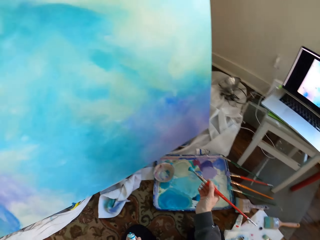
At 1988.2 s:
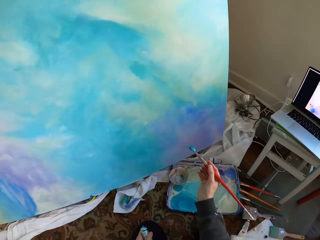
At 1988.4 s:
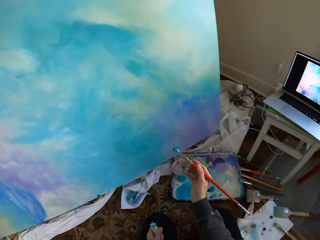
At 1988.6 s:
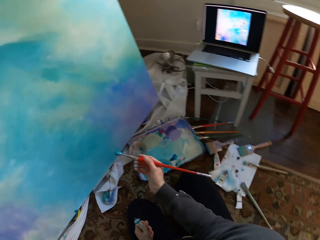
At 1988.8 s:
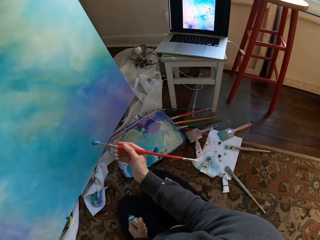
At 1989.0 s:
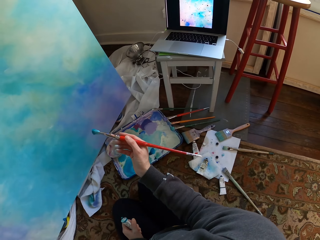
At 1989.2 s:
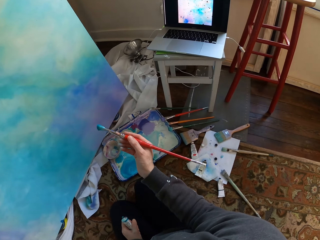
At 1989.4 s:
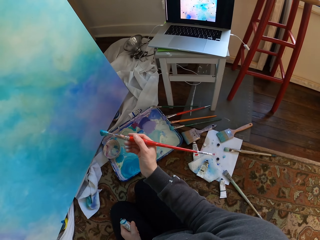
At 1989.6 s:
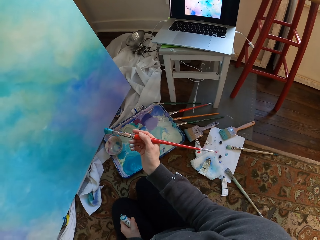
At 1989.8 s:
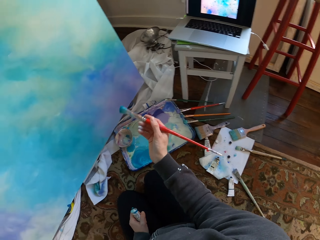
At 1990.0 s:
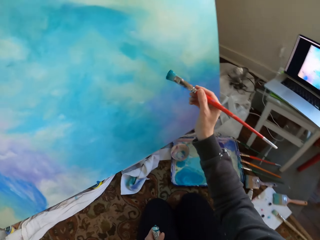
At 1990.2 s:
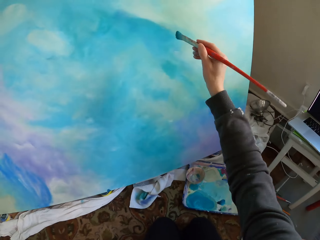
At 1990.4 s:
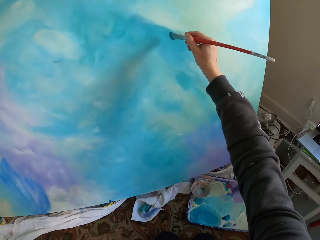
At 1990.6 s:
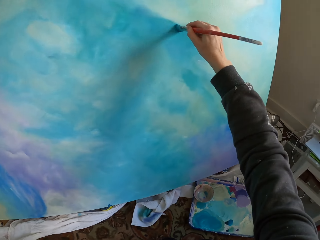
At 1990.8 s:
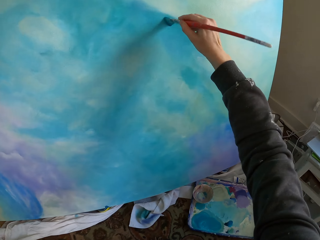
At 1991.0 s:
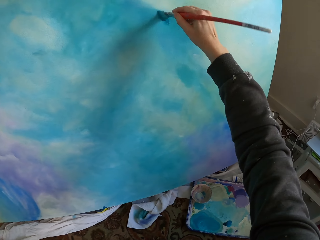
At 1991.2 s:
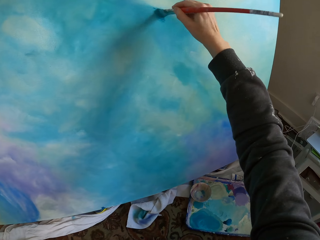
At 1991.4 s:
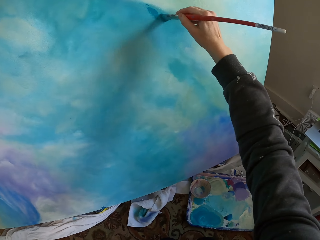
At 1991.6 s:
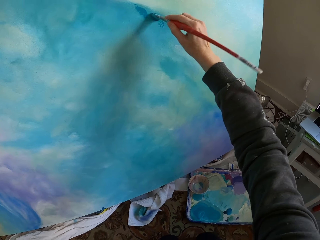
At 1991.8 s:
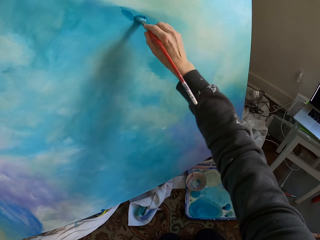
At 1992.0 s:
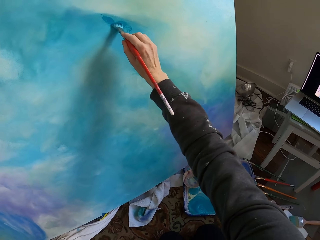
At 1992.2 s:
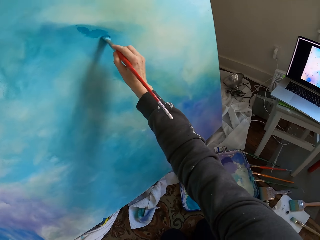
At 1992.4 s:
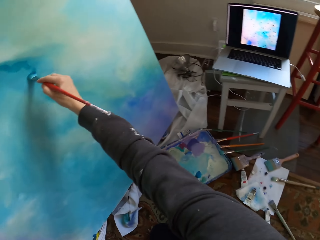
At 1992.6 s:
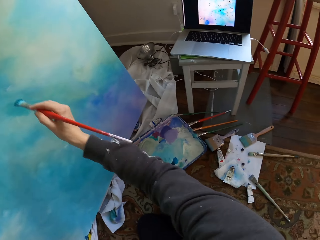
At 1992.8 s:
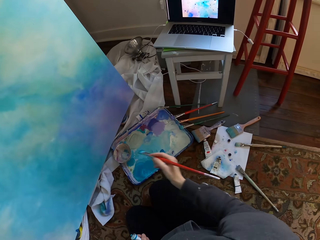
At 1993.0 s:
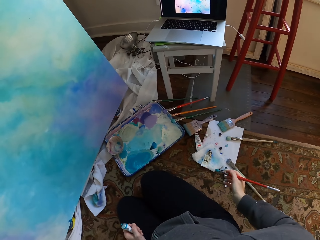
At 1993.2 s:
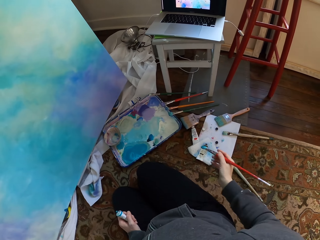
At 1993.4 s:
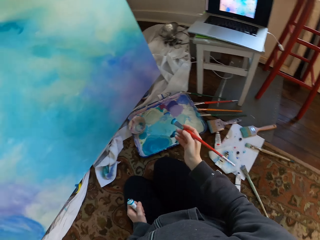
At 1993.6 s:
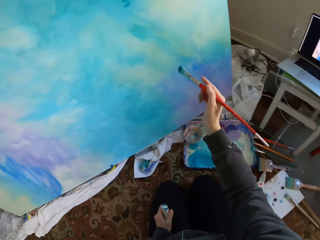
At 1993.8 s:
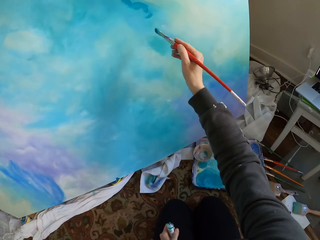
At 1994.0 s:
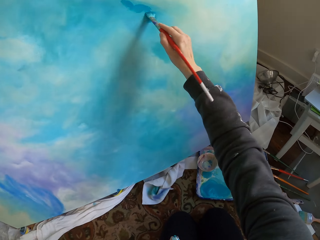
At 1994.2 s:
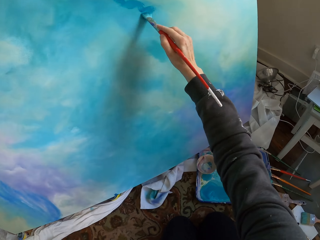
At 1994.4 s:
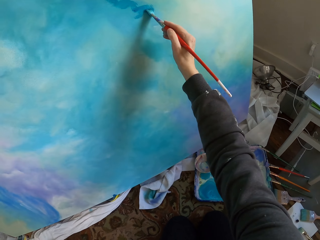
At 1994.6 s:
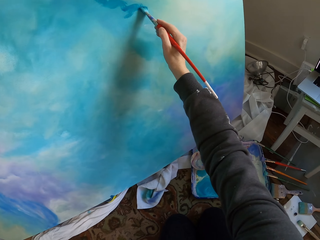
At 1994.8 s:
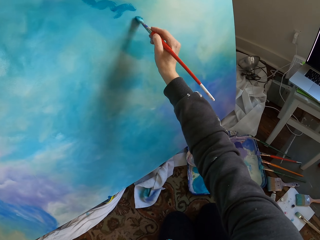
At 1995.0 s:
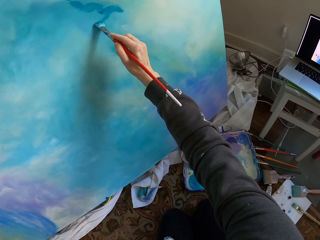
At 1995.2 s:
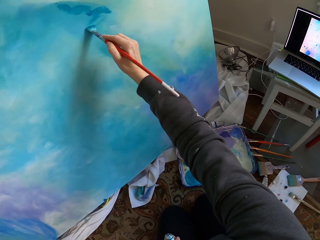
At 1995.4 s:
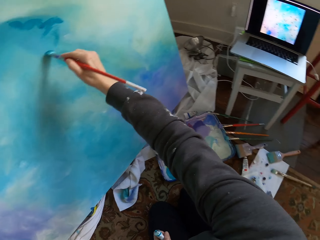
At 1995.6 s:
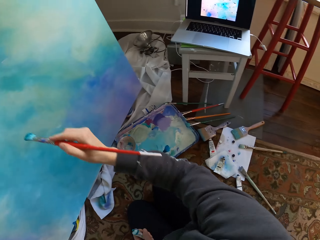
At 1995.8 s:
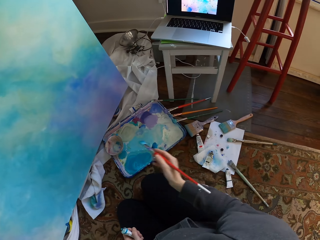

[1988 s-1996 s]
The camera wearer paints the wall with the brush.

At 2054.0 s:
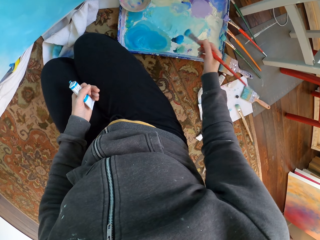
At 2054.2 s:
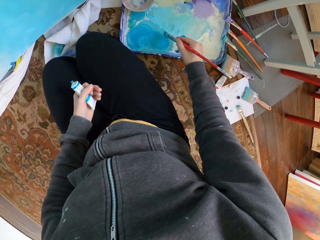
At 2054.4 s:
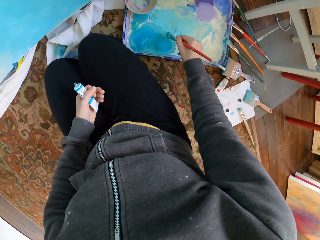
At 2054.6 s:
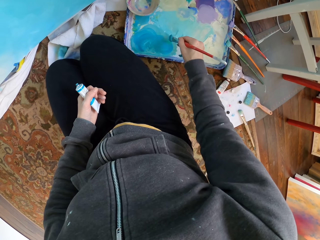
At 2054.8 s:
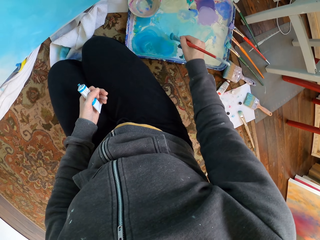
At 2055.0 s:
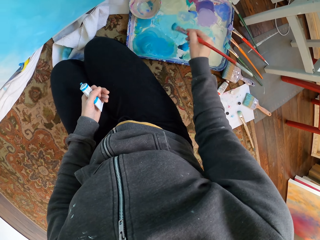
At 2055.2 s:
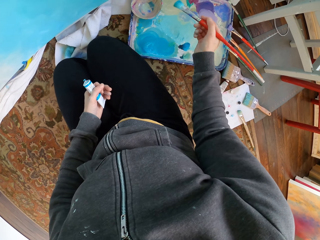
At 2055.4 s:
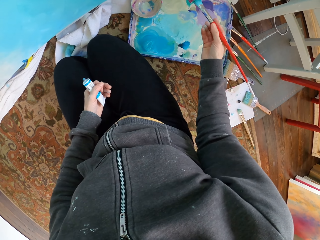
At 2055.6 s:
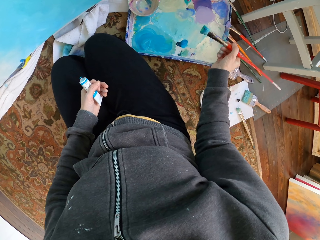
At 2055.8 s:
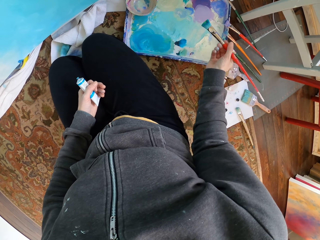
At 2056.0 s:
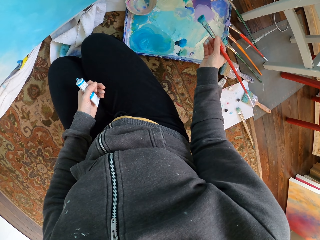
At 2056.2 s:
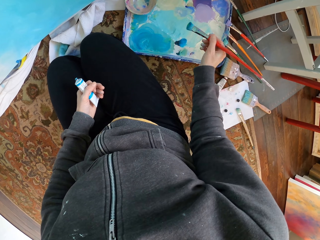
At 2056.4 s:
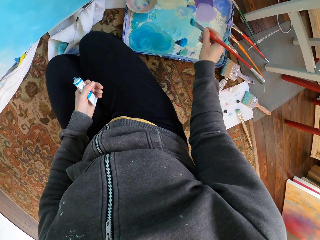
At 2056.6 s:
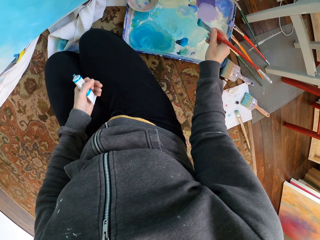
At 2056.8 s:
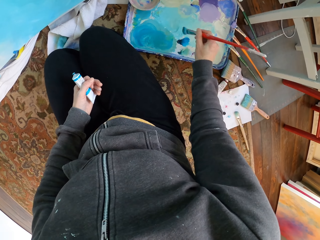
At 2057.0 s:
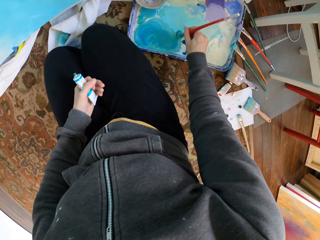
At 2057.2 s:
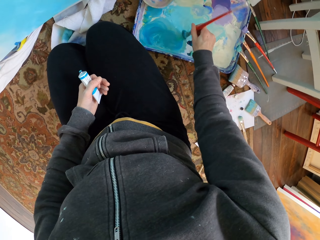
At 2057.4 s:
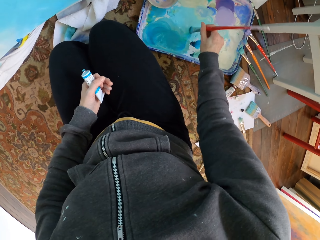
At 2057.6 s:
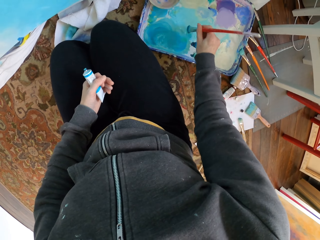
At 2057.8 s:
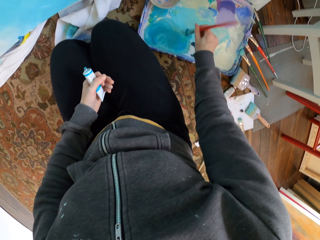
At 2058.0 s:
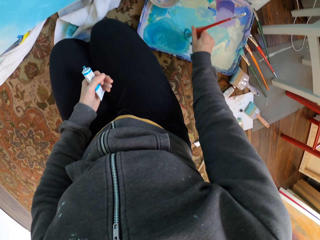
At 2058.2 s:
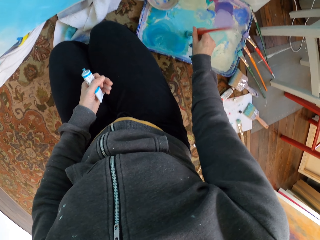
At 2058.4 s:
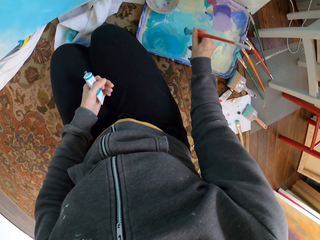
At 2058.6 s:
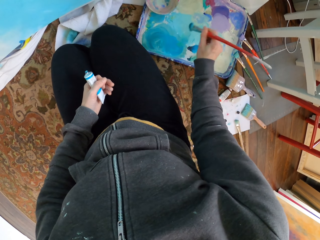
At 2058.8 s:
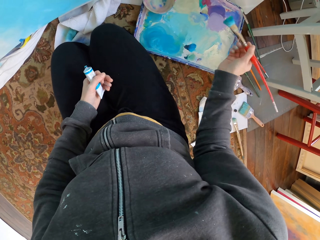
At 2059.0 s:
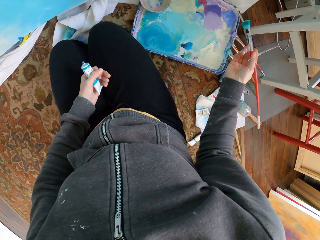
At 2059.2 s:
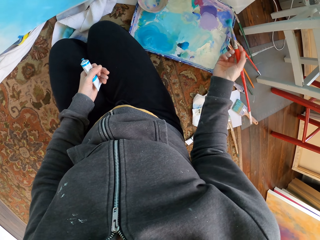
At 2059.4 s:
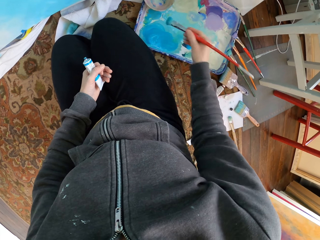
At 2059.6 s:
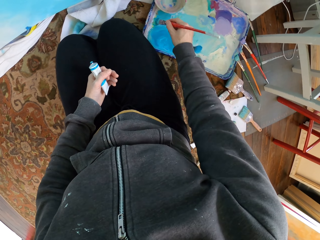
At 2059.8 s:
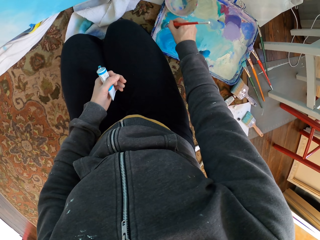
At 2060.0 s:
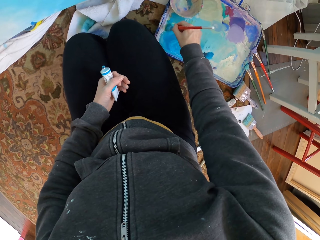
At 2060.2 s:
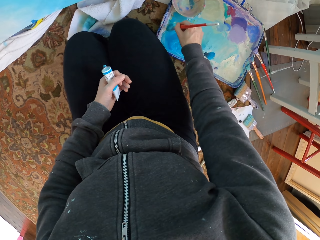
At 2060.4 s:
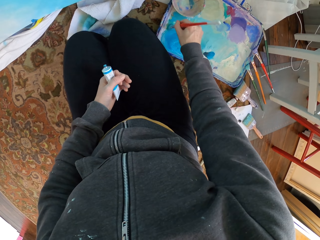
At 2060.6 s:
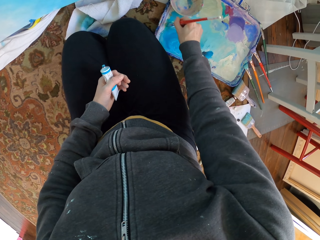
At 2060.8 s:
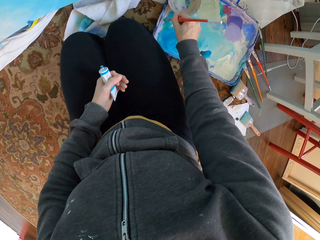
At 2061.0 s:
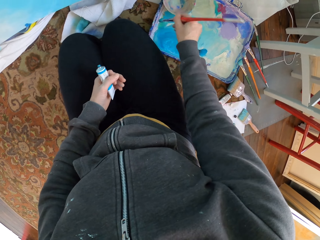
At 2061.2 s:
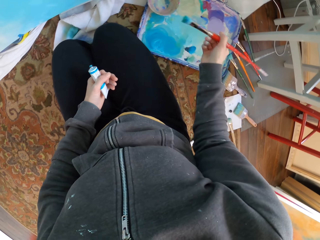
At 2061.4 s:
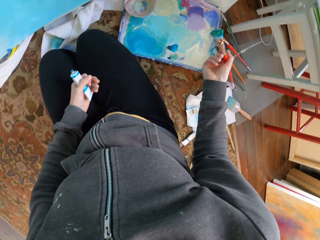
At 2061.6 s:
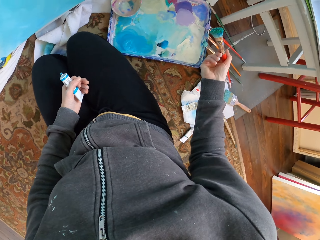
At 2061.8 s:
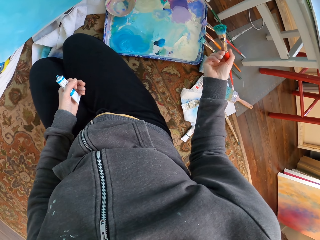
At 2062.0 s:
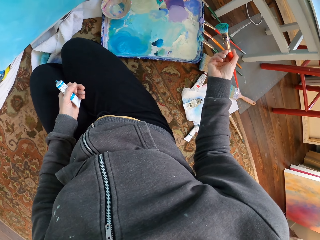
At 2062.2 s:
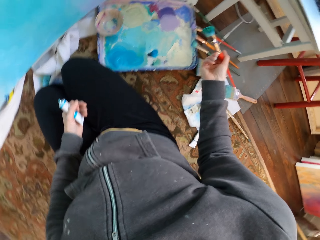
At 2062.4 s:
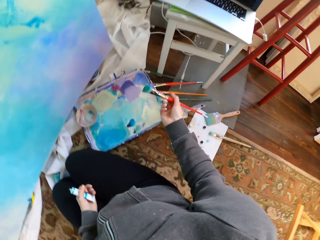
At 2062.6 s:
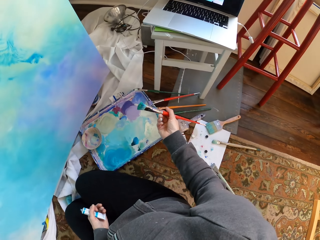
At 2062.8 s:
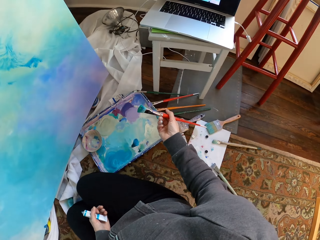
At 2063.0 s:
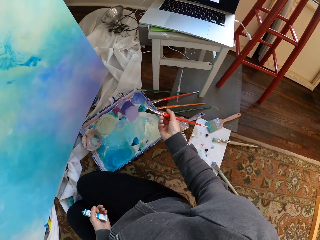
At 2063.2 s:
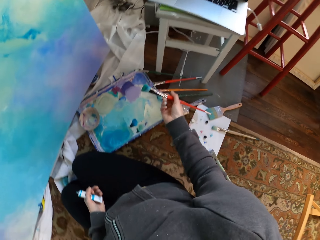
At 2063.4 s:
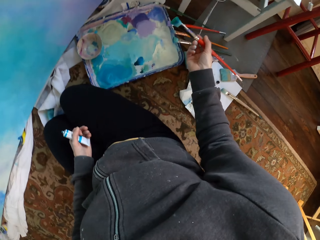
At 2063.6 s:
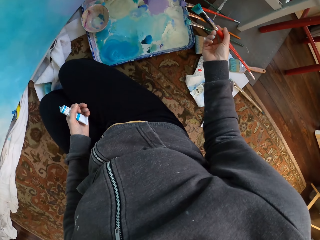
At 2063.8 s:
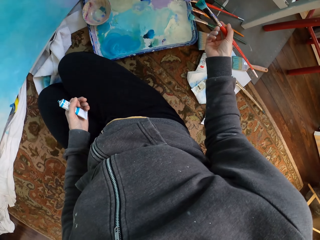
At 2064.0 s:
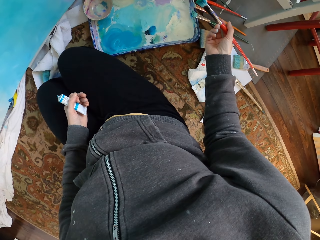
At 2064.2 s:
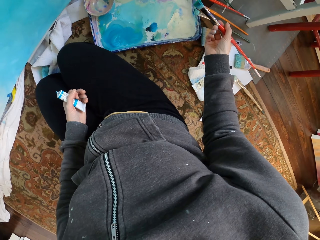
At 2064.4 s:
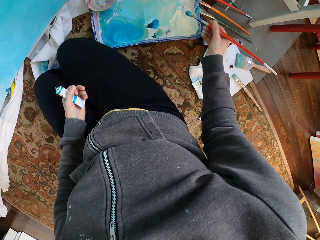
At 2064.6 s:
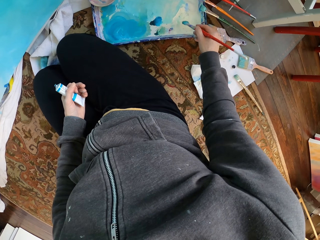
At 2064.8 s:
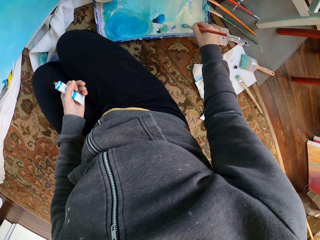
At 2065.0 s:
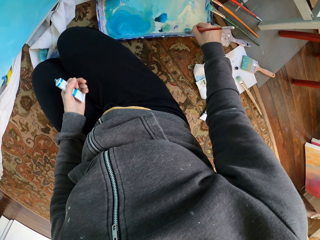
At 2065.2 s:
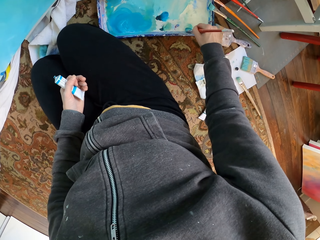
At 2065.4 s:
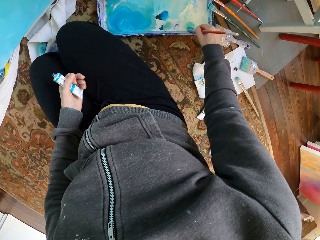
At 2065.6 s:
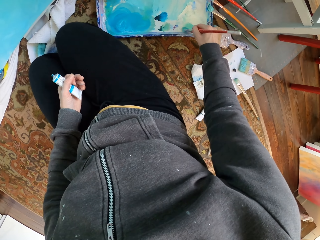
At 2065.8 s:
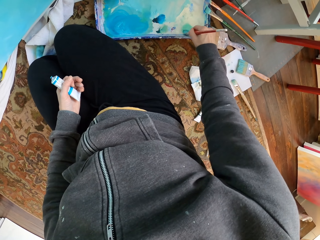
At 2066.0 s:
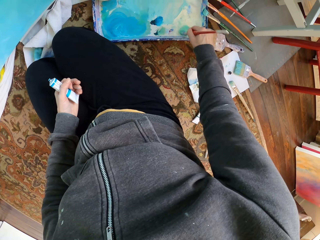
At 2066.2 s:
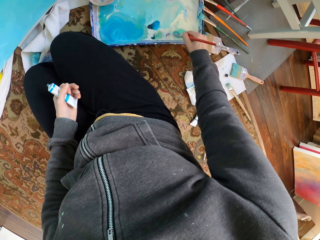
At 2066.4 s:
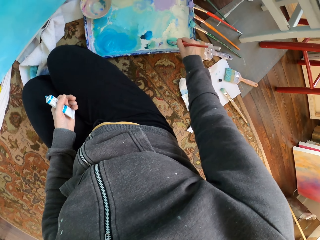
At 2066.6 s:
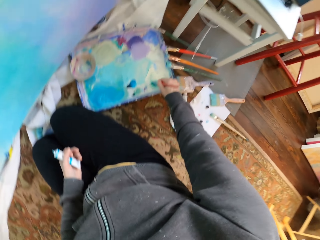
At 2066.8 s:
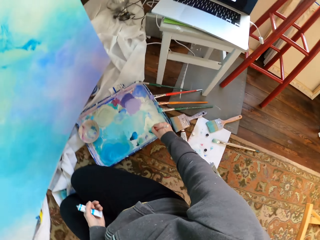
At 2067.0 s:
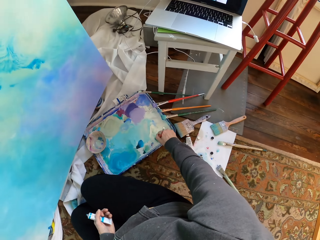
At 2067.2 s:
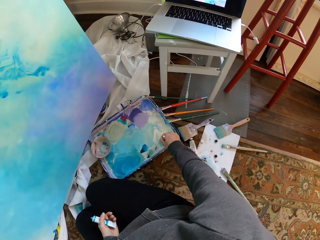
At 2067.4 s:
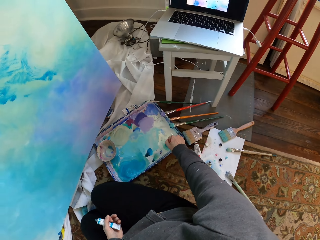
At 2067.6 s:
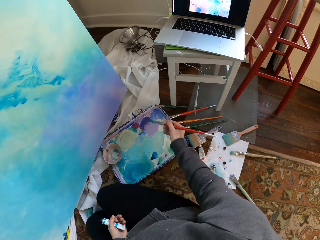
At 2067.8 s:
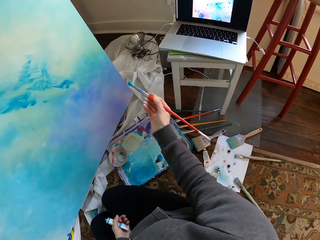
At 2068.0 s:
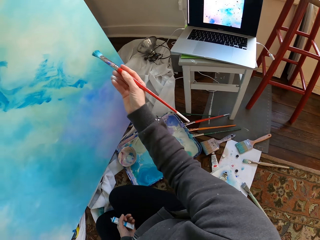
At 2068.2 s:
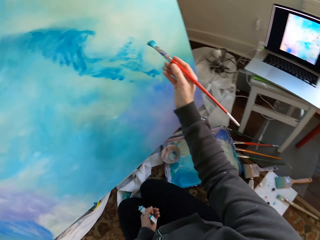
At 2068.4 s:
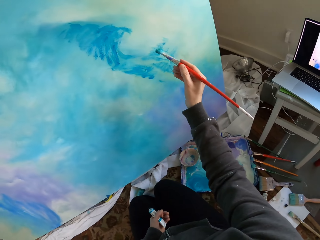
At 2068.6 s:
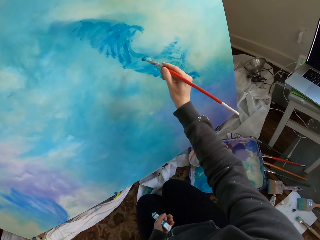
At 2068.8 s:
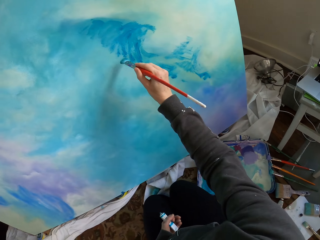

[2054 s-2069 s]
The camera wearer takes the paint from the paint holder.
